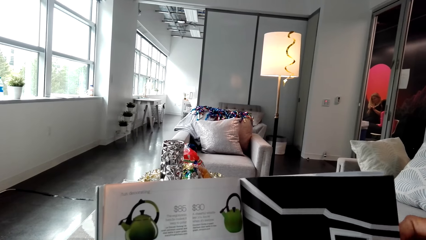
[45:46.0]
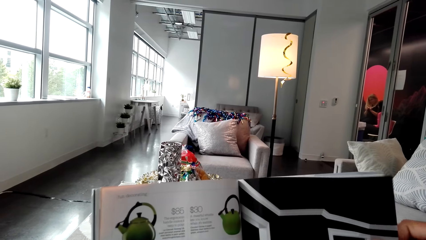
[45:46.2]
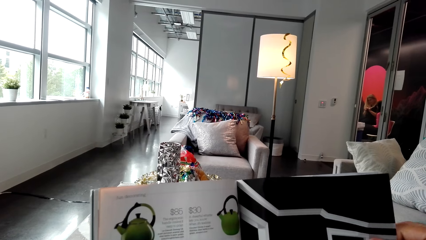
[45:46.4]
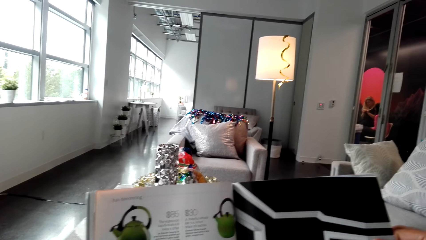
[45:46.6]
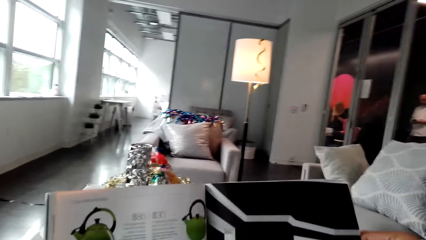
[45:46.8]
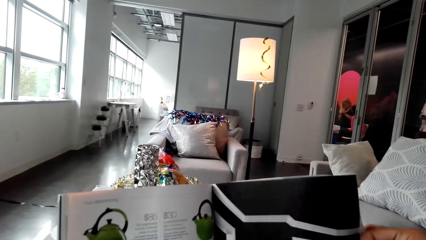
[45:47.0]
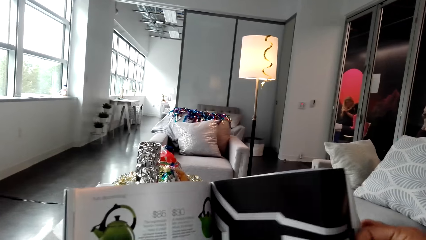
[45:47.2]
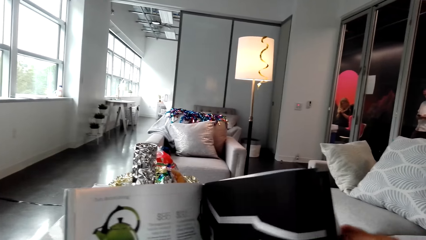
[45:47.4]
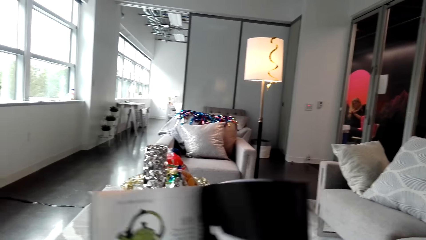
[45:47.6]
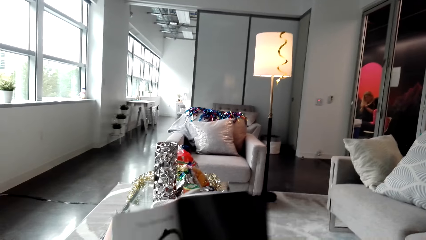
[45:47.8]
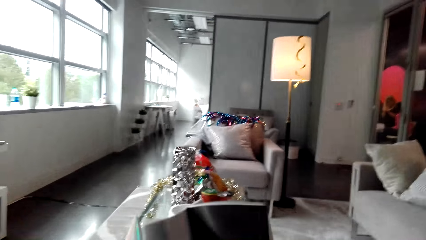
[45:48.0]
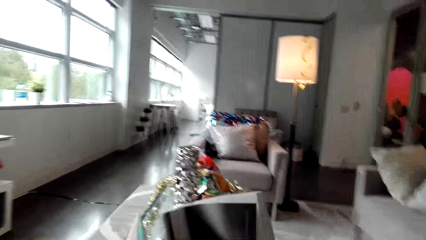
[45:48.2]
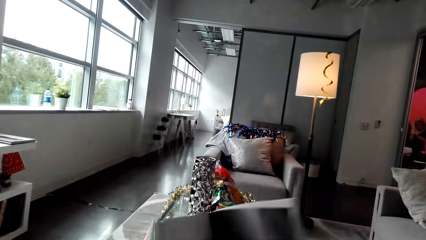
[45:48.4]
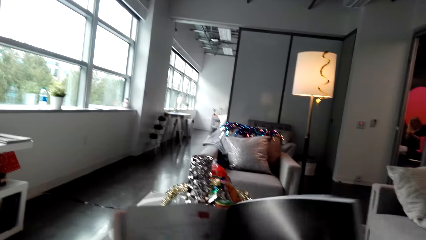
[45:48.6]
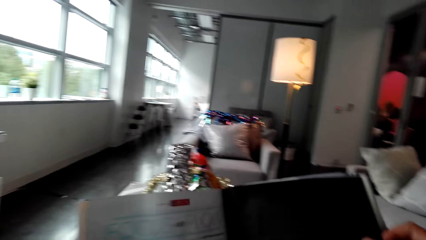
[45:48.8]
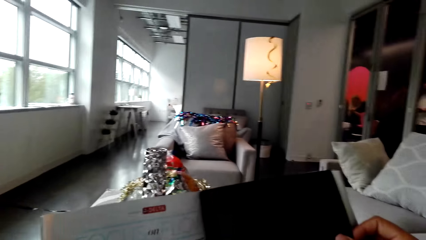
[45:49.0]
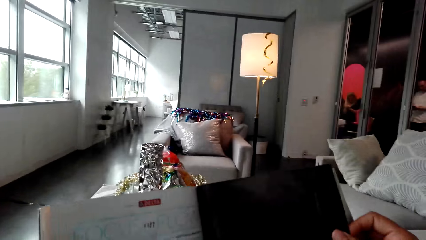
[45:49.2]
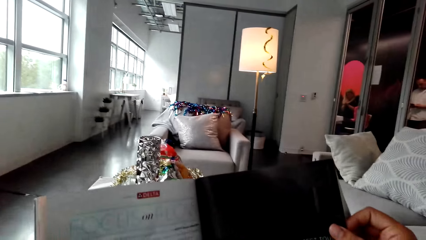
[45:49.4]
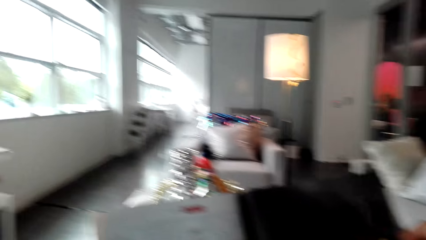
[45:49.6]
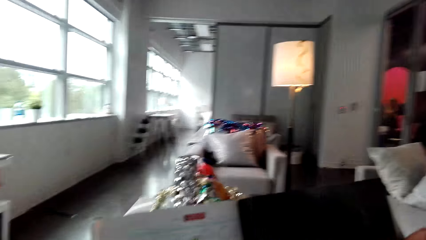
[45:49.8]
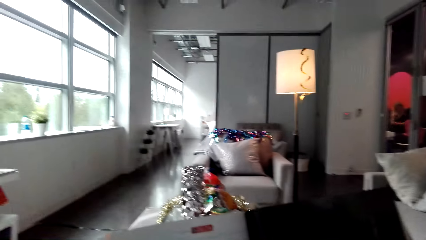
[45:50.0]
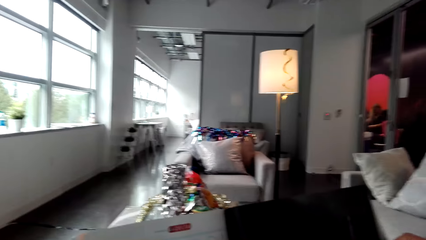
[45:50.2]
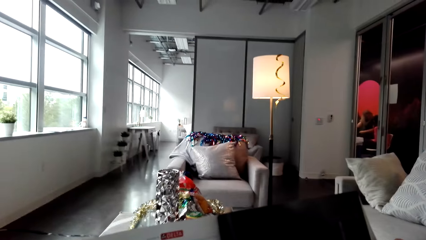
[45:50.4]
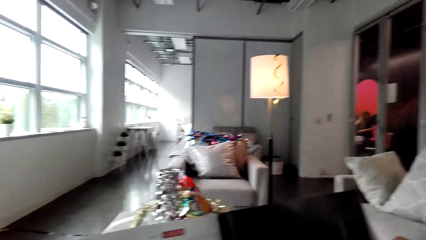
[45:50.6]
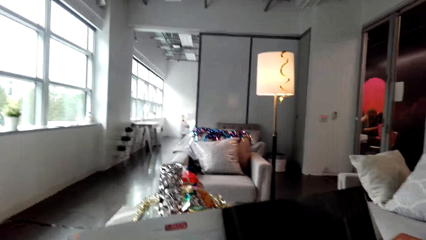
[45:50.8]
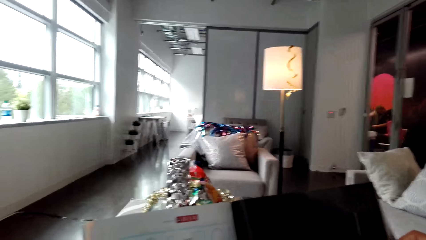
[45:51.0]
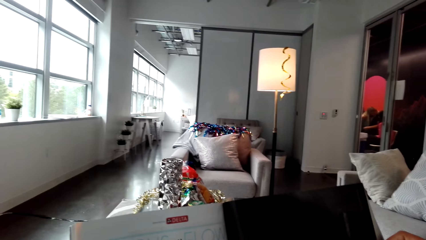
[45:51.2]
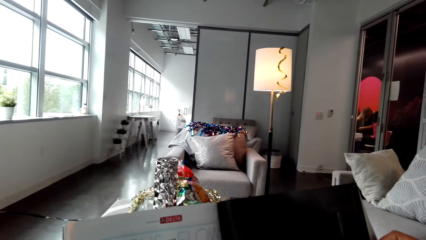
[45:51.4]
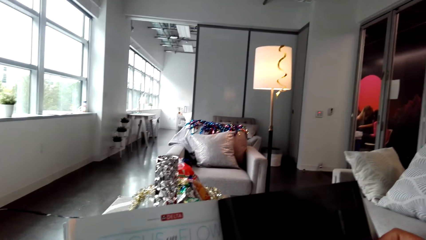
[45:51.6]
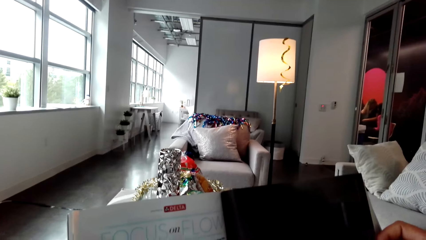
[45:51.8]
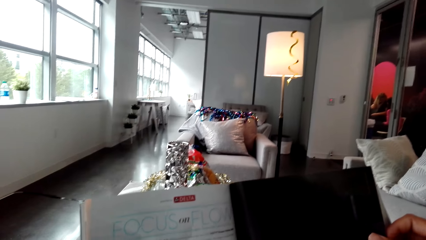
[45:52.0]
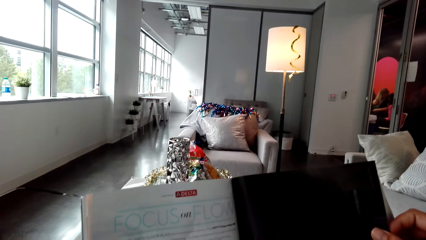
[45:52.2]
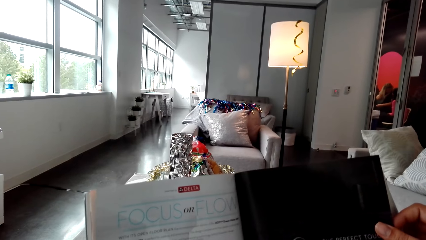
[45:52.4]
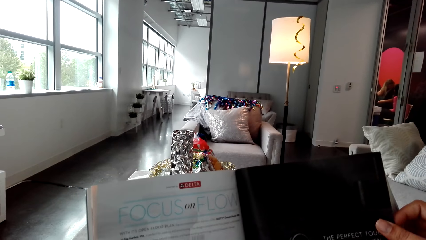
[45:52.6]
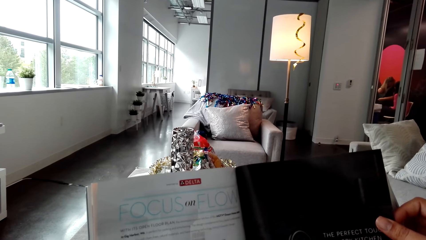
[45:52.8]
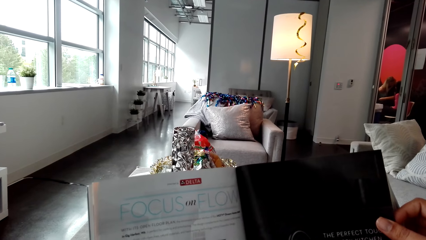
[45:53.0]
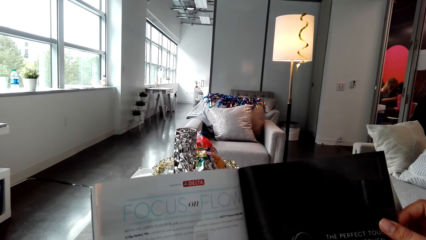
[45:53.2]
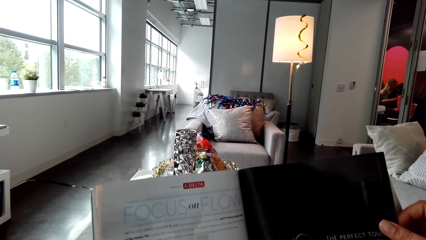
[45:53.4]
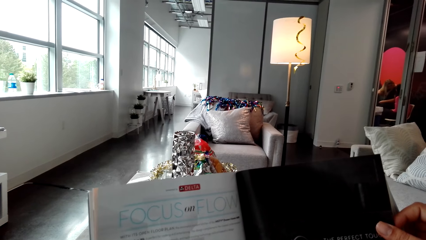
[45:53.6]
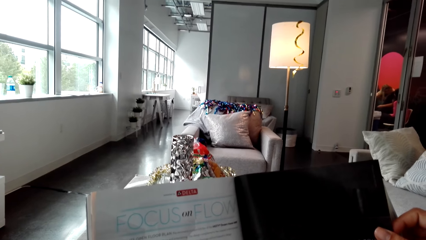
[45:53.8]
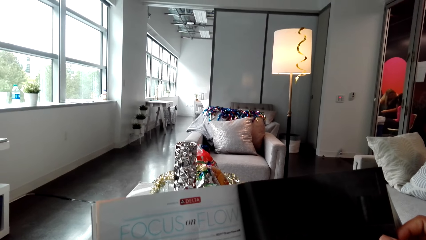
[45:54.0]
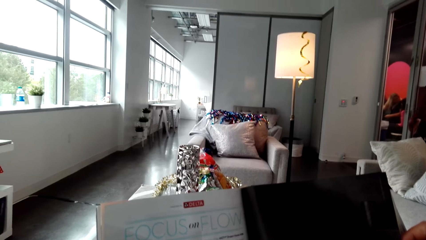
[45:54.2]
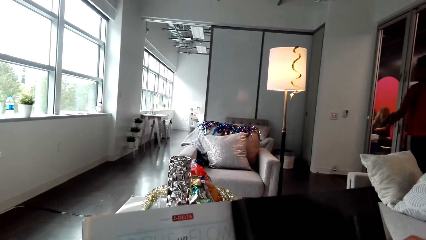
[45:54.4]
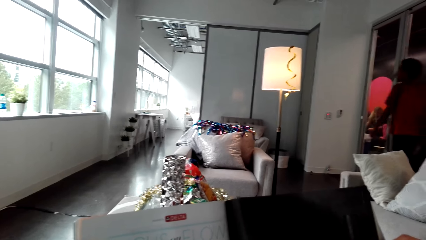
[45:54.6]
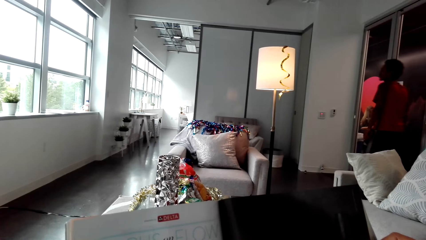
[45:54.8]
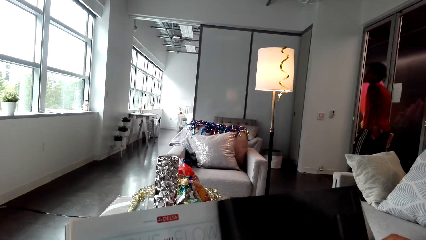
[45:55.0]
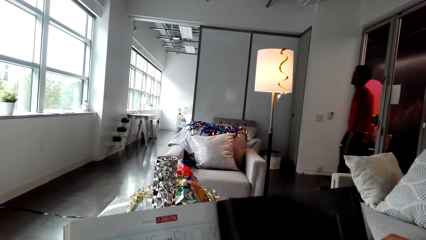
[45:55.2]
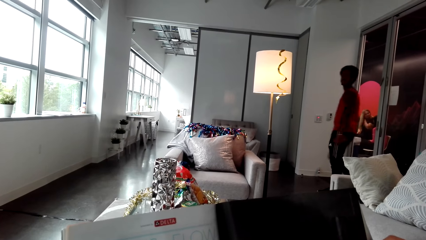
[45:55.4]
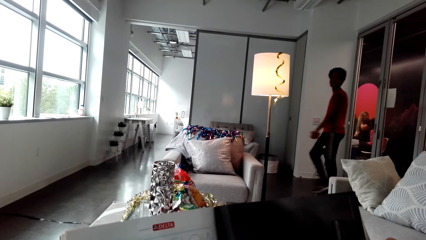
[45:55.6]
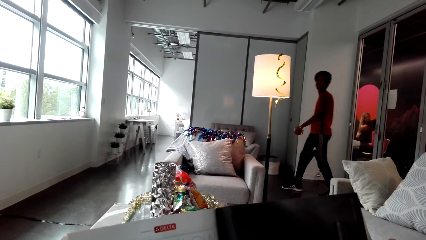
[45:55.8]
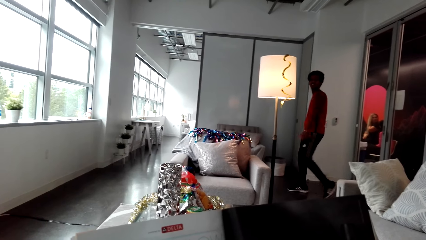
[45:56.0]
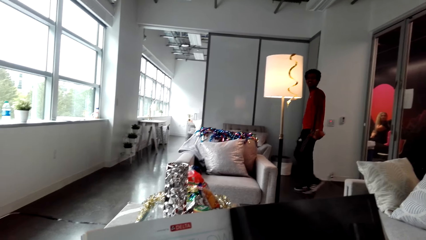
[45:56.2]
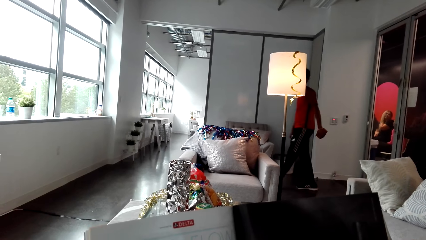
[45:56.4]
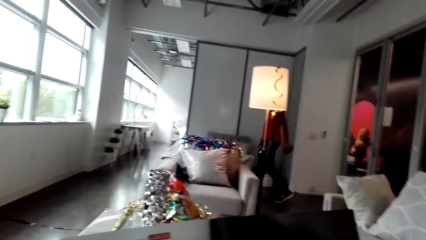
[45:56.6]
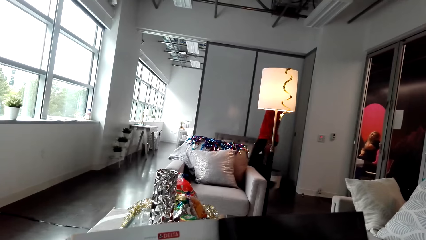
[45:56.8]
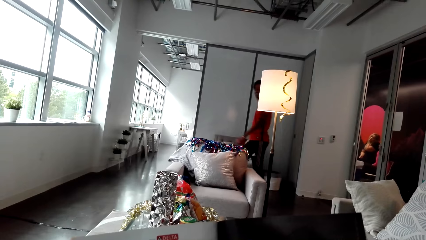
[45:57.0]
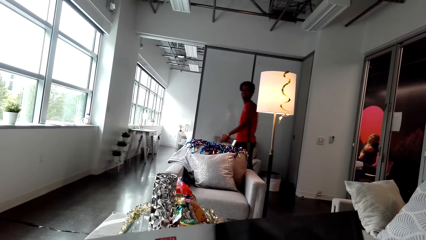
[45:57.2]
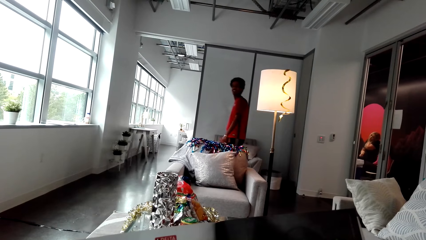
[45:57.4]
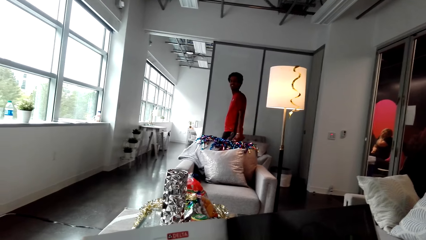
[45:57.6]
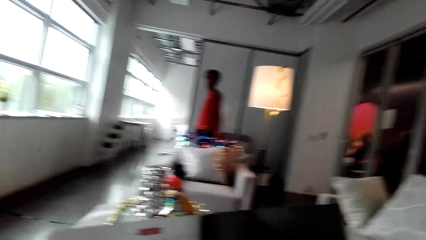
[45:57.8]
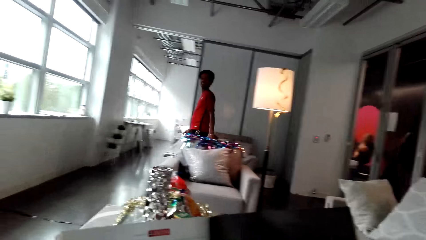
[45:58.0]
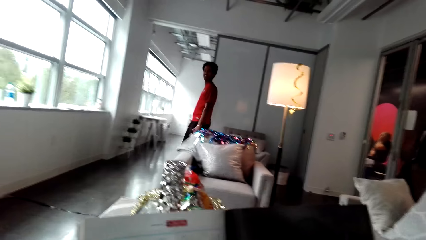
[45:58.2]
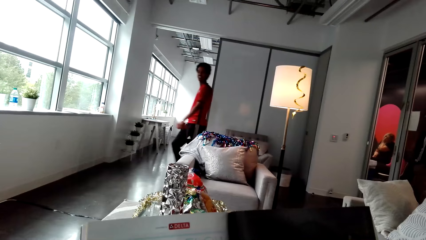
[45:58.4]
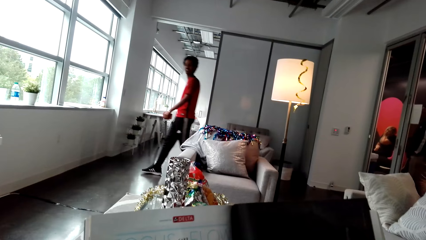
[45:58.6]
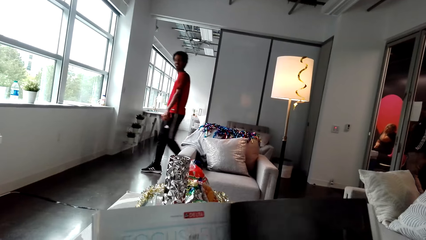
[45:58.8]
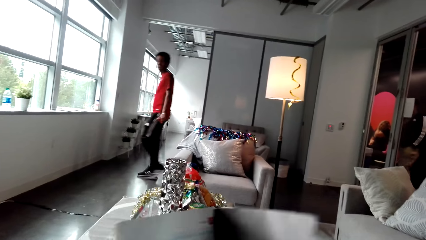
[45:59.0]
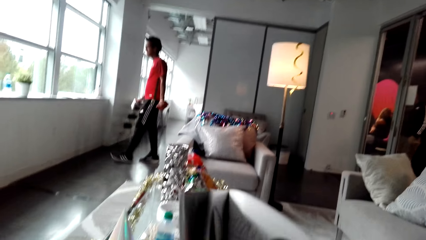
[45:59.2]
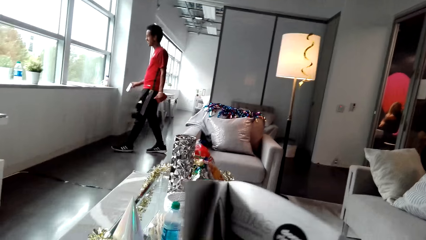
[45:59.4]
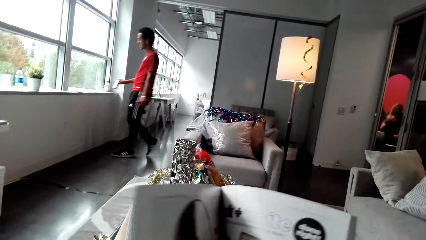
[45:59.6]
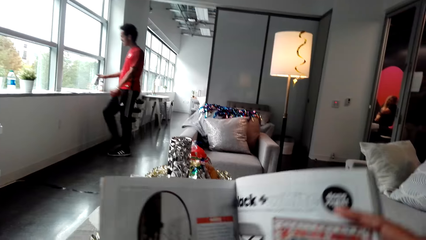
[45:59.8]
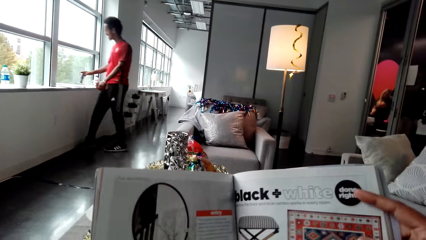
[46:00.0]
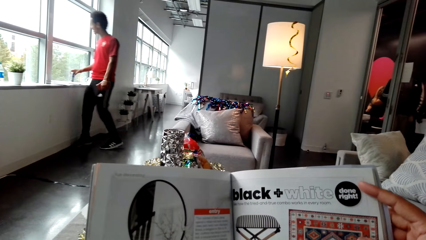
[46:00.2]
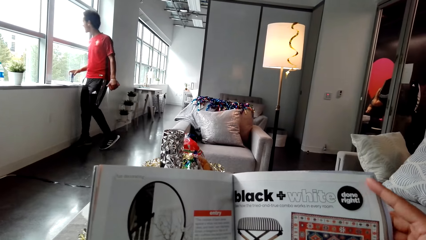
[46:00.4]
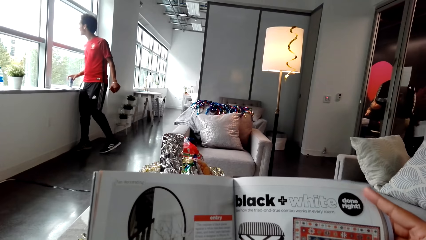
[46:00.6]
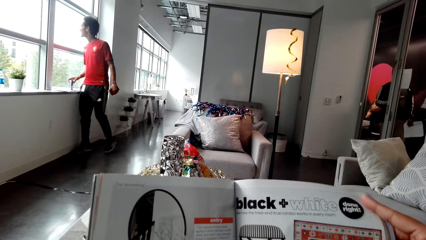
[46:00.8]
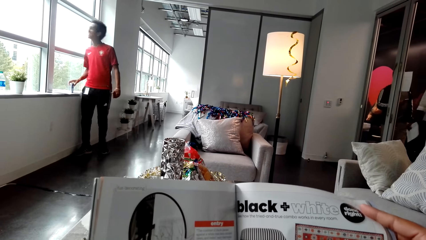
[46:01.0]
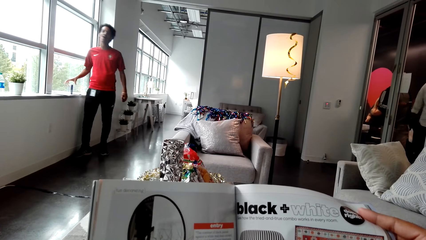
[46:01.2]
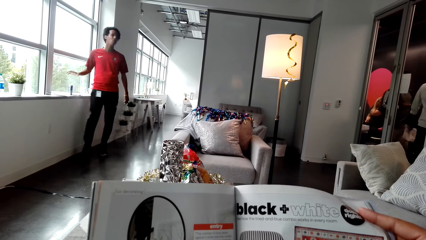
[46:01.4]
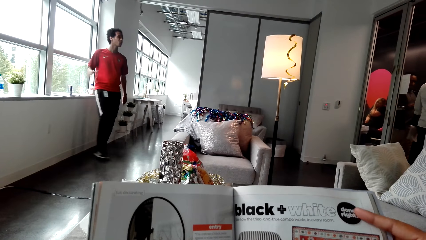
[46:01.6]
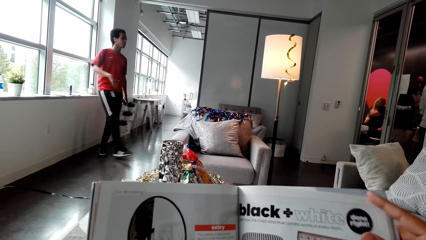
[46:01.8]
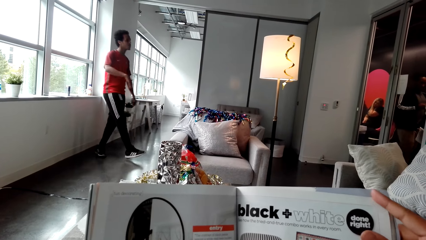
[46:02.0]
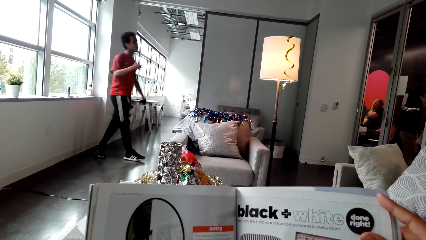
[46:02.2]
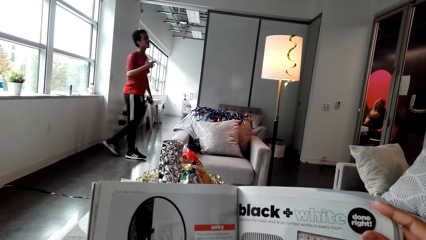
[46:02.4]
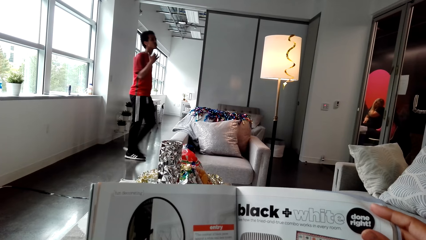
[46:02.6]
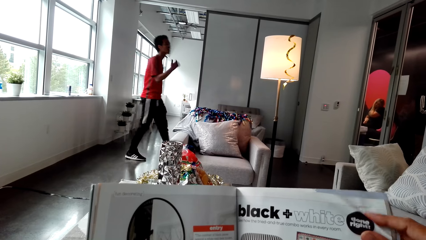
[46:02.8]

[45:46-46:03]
The camera wearer reads the booklet. A man converses with the camera wearer on his way in the room. The man drops the water bottle on the window. He converses with the camera wearer on his way in the room.
